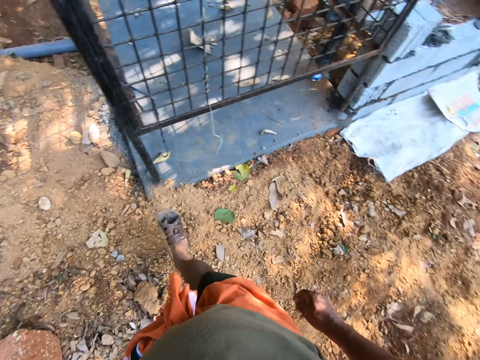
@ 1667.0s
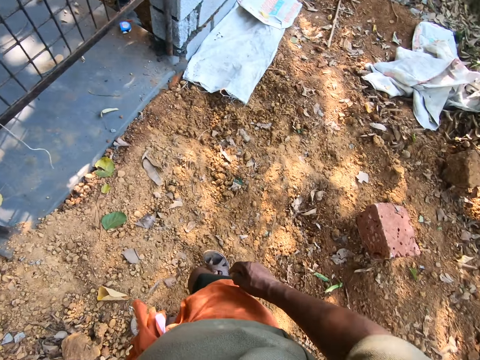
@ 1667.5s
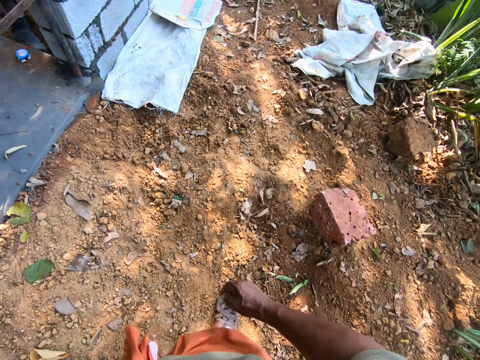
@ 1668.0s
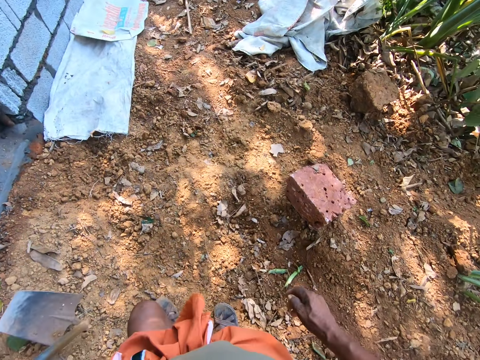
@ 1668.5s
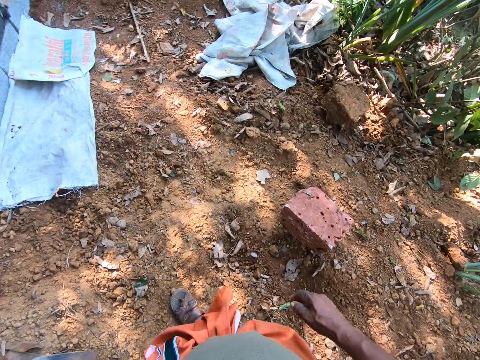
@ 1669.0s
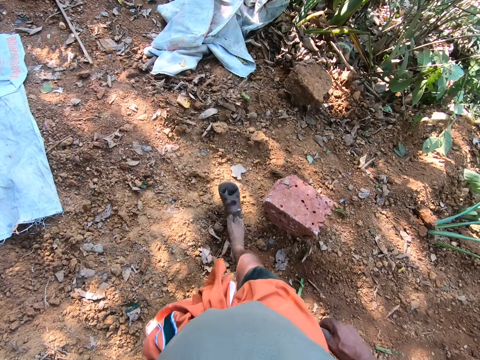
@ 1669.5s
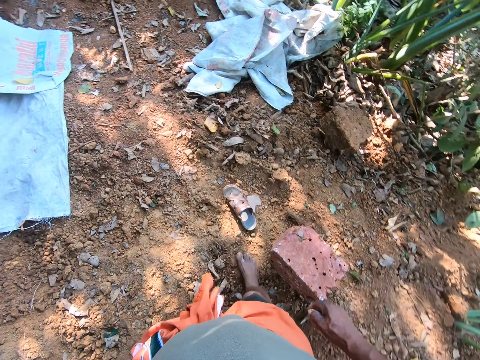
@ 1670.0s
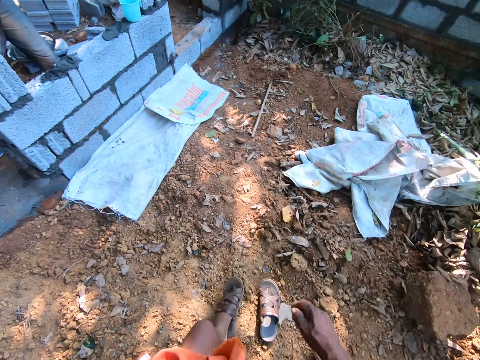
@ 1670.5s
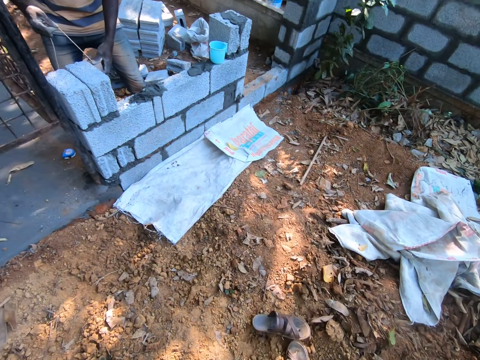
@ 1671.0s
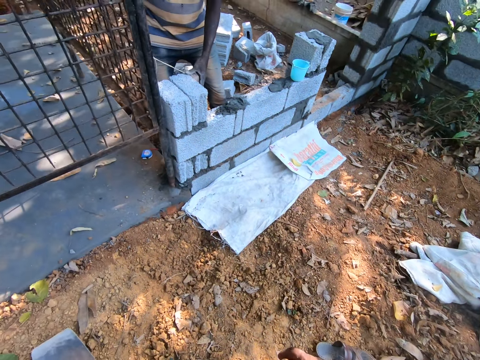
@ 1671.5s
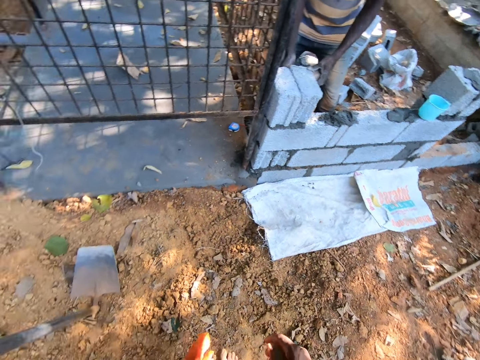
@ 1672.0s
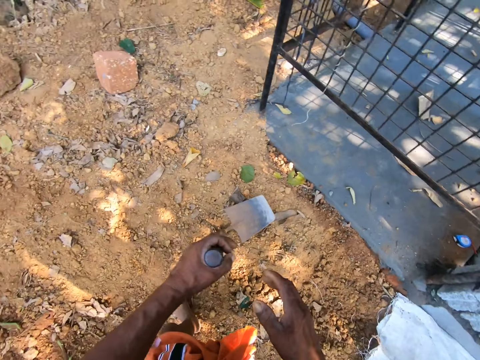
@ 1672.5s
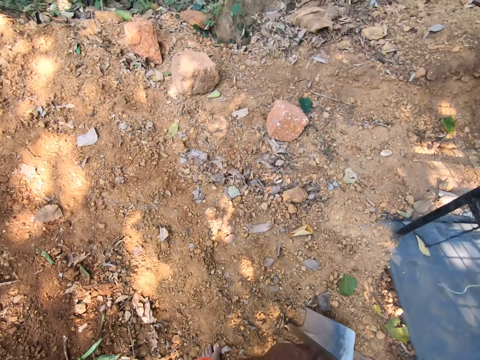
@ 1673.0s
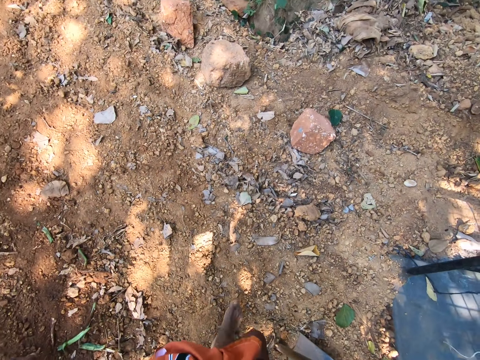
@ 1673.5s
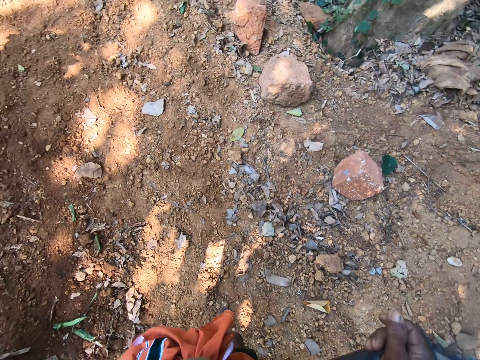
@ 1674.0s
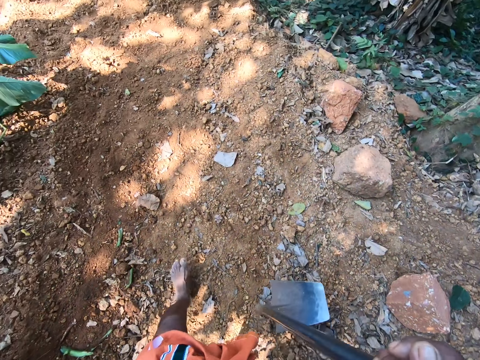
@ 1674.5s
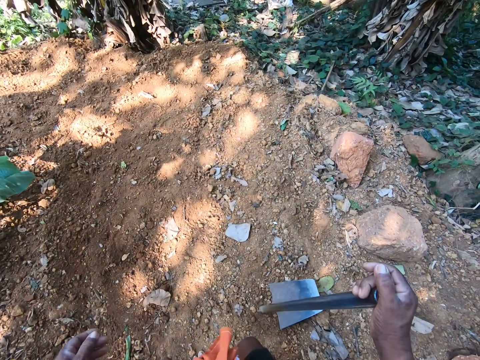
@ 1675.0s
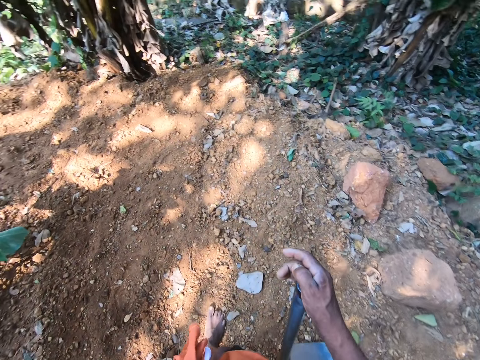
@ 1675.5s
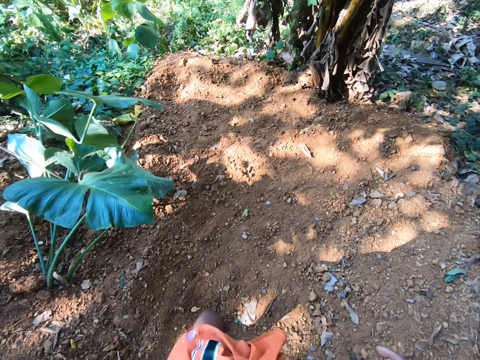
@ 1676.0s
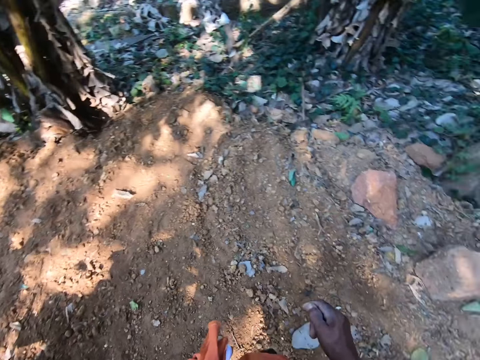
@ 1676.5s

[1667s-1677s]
The camera wearer walks in the compound. The man smoothens a wall with a rope in both hands. The camera wearer moves the hoe to the left hand. They move the hoe to the right hand. They walk in the compound.

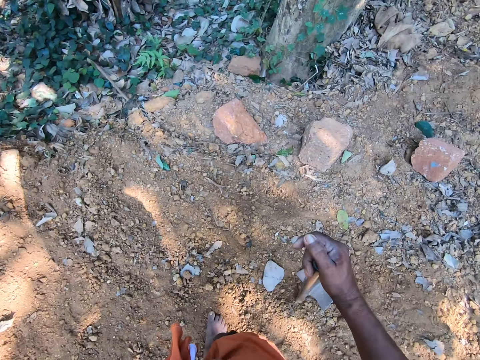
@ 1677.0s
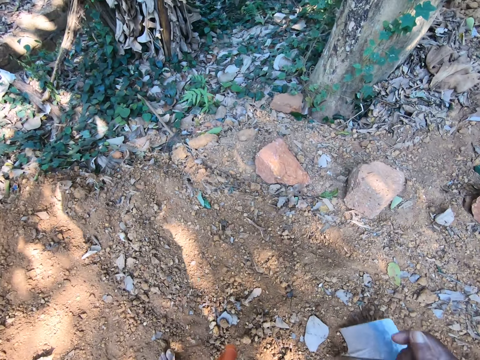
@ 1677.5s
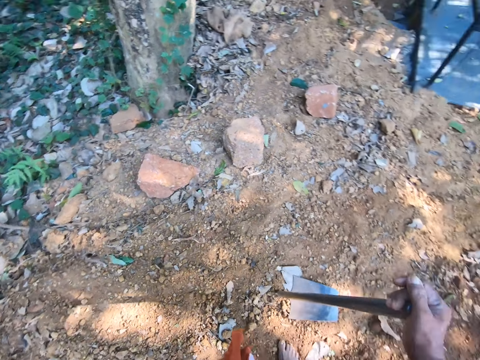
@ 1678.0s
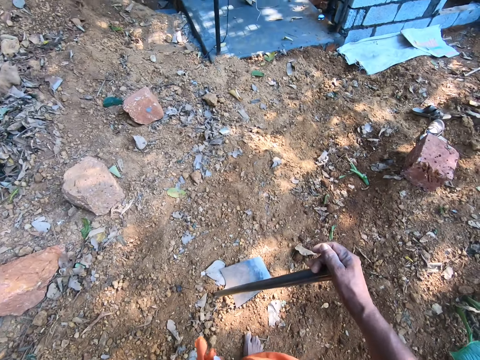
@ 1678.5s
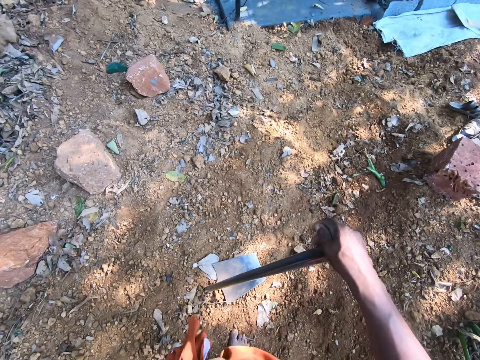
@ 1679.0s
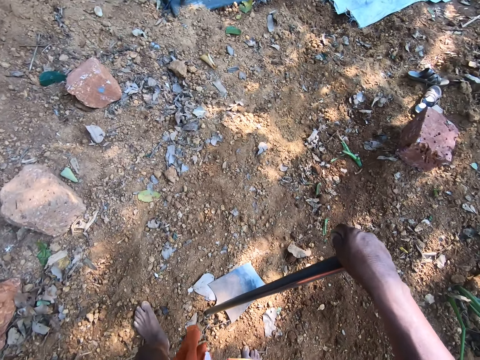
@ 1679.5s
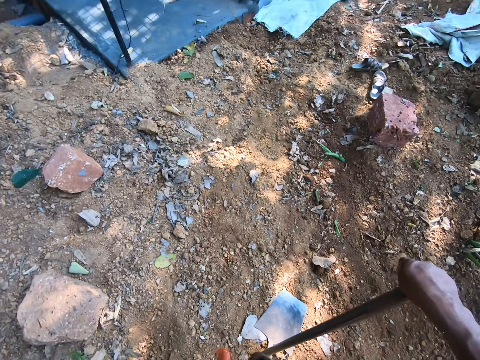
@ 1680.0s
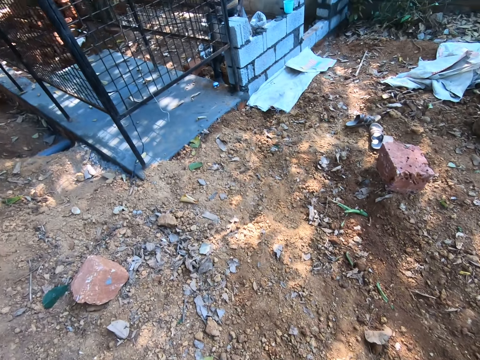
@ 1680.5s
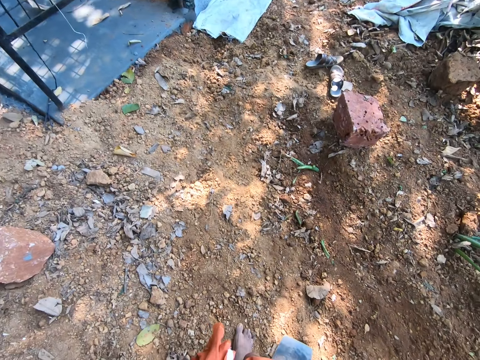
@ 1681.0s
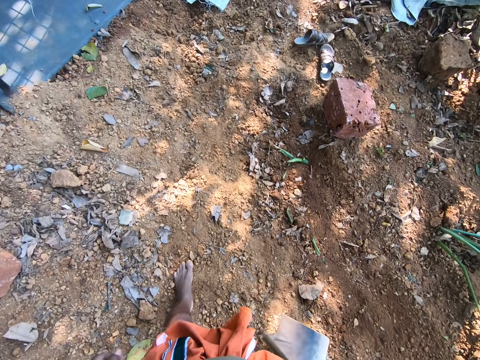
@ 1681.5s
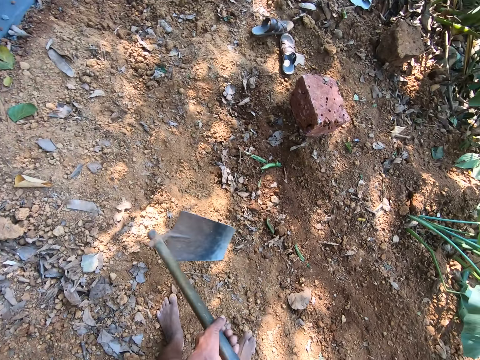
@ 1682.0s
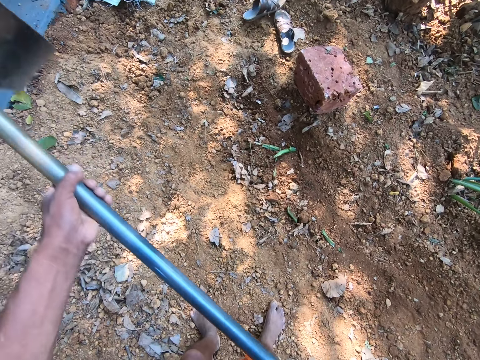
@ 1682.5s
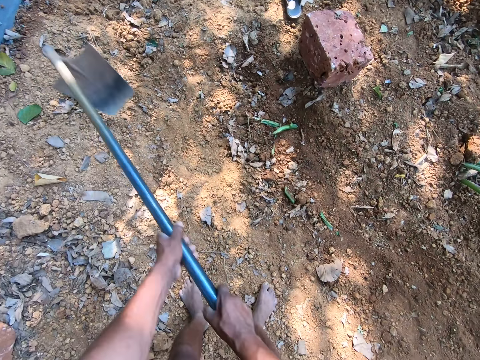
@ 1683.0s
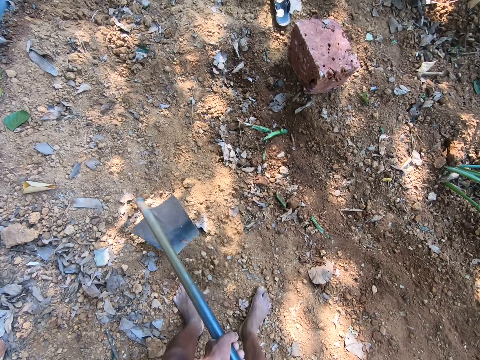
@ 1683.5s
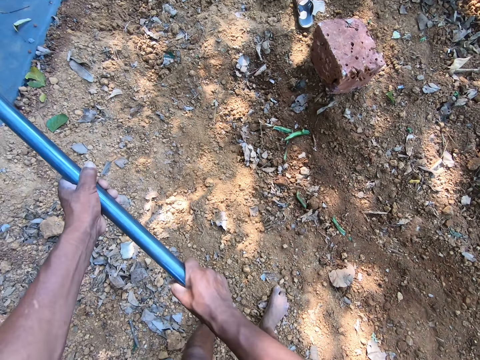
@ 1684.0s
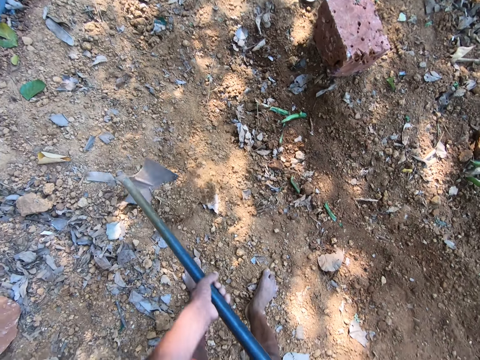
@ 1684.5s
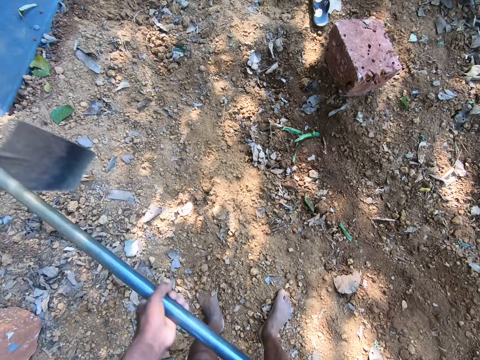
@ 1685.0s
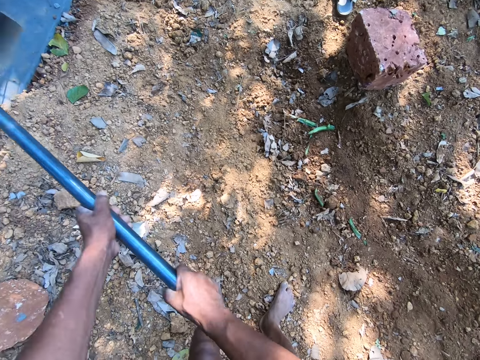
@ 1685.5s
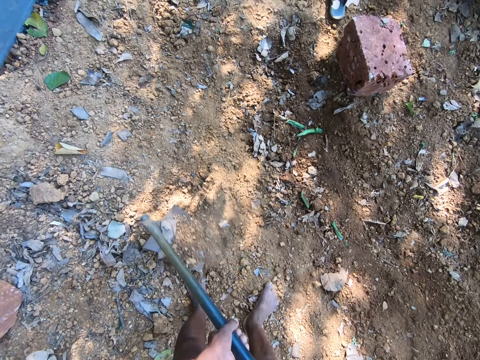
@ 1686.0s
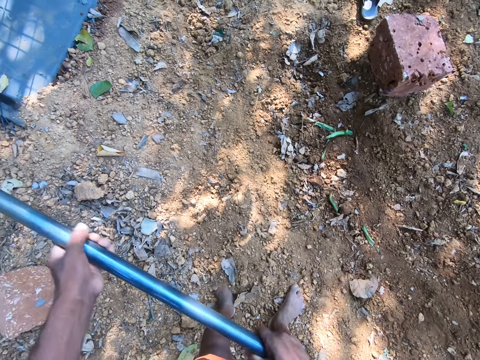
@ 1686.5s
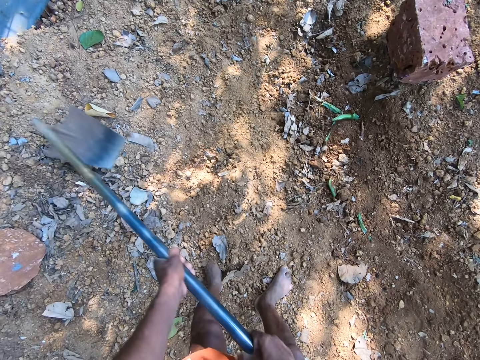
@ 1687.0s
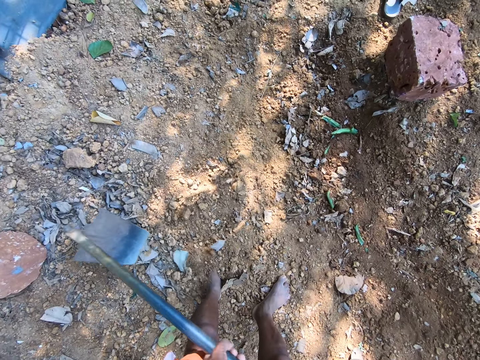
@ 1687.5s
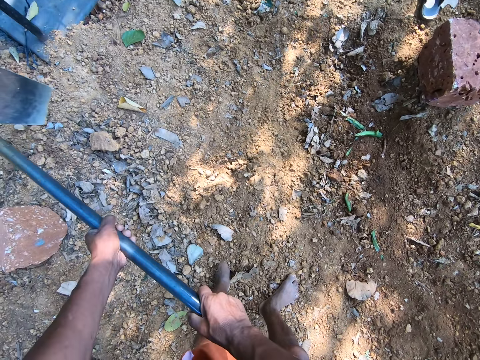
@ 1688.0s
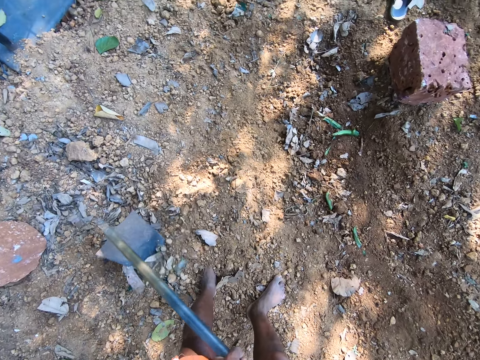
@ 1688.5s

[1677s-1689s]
The camera wearer stares at the ground. They hold the hoe with the left hand. They gather sand on the ground with the hoe in both hands. They dig the soil using the hoe.

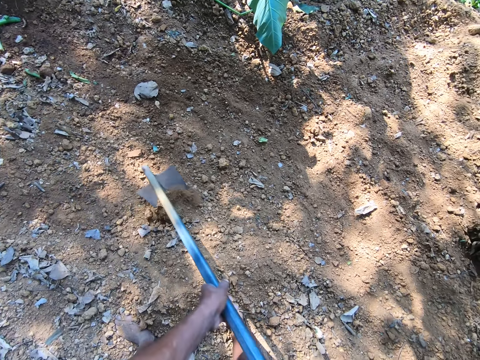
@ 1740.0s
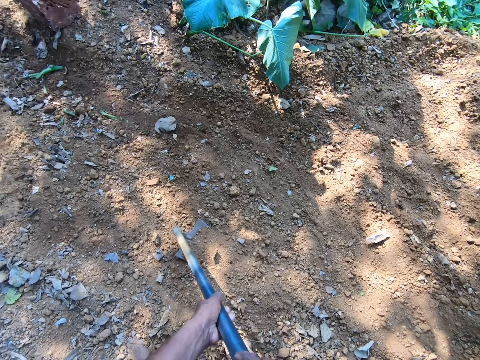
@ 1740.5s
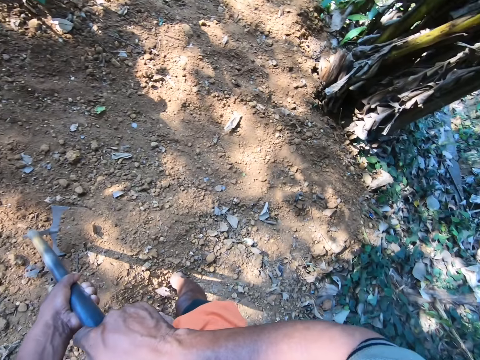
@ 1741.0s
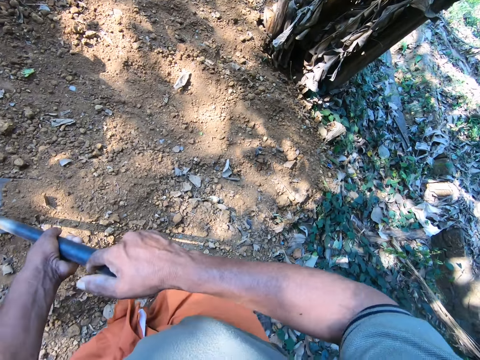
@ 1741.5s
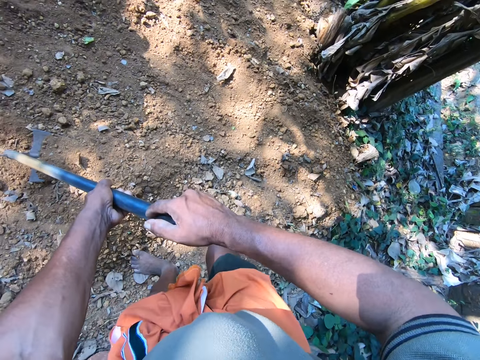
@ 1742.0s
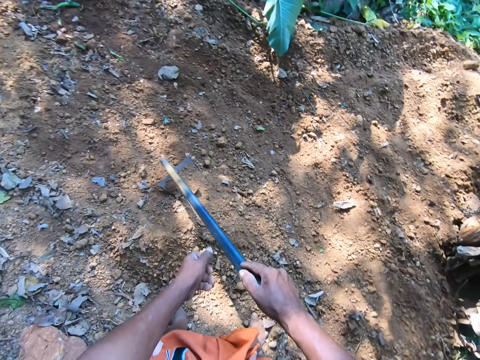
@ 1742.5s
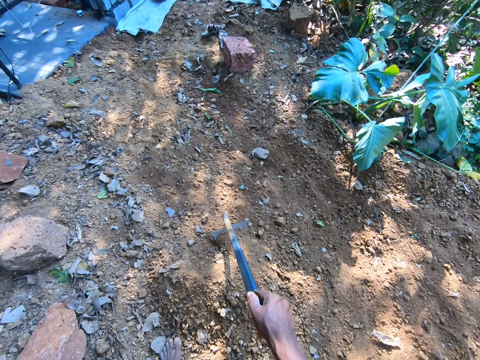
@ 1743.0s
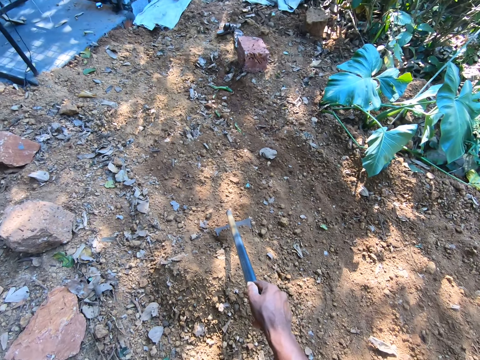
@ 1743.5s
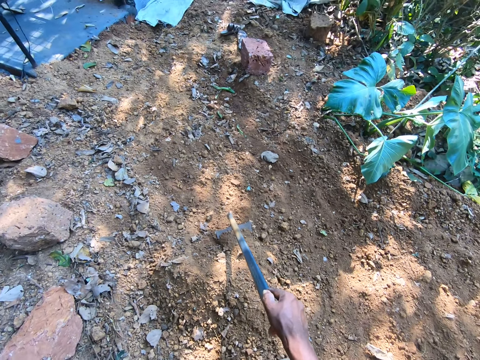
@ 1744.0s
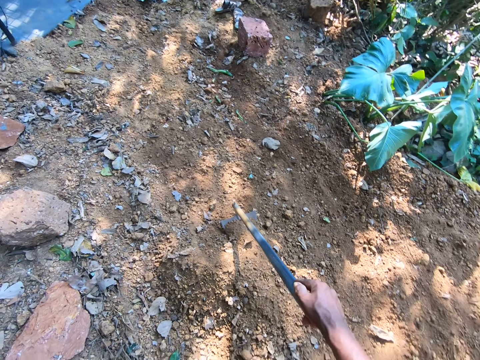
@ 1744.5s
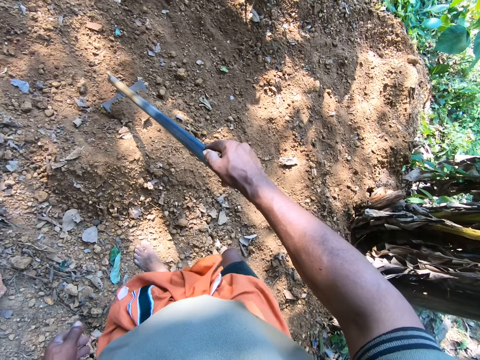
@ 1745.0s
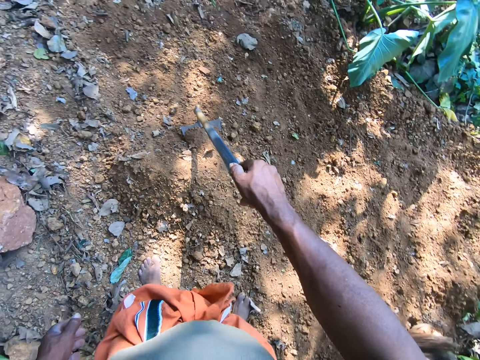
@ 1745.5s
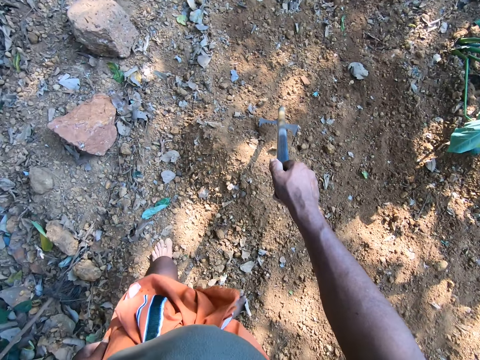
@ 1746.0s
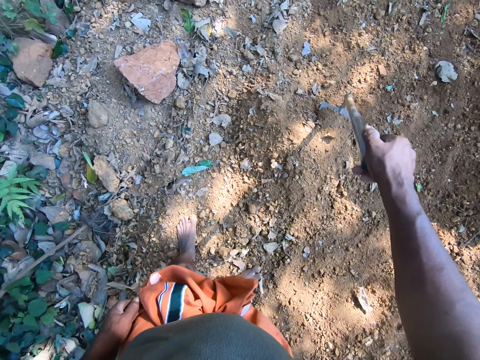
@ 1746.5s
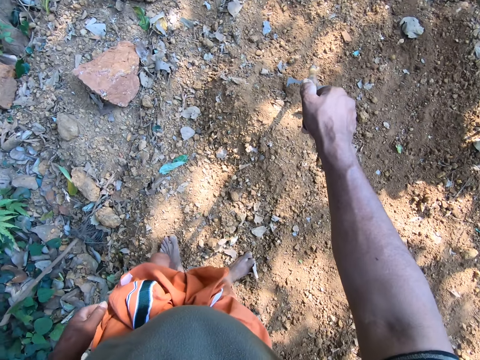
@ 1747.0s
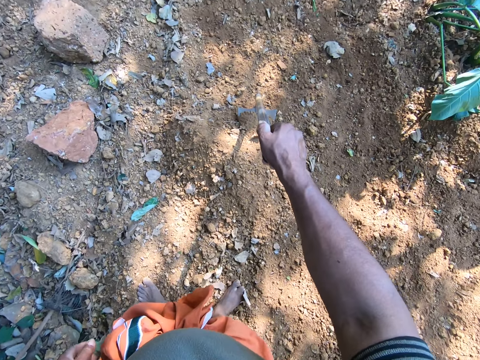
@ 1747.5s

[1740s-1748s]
The camera wearer stares at the ground.
